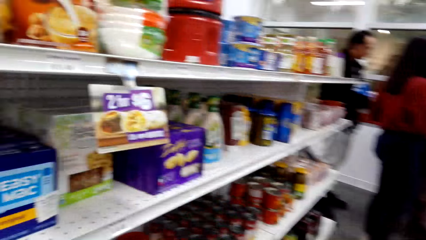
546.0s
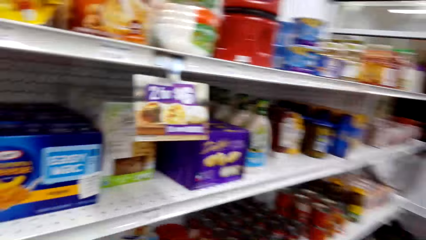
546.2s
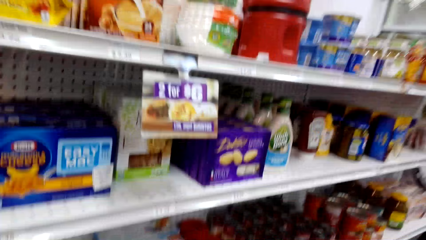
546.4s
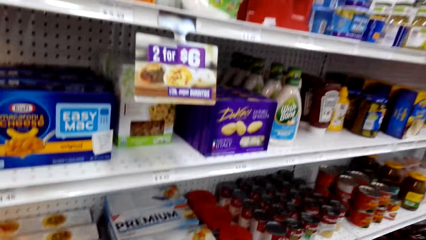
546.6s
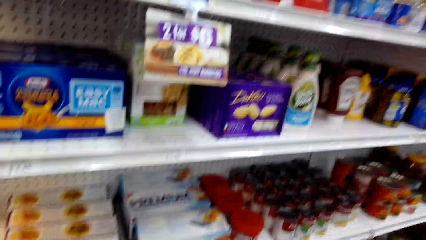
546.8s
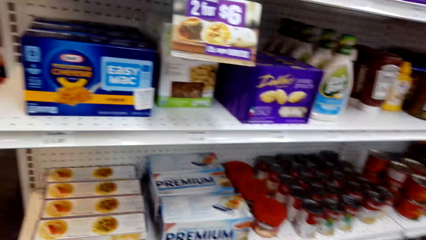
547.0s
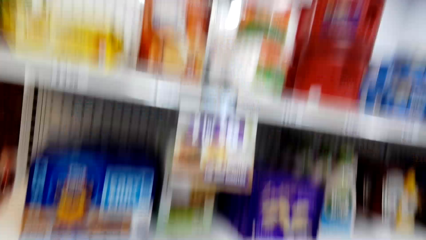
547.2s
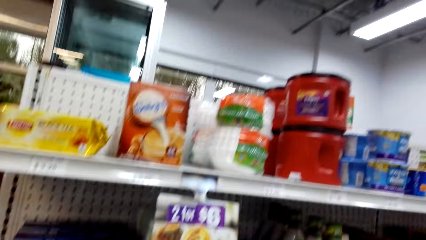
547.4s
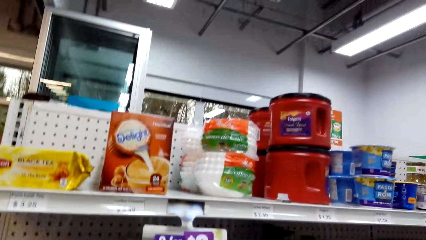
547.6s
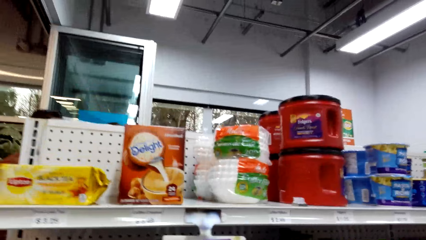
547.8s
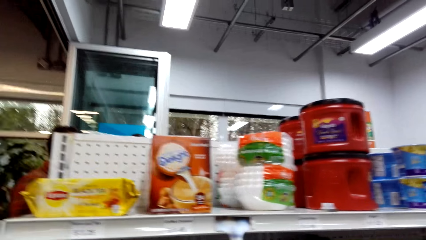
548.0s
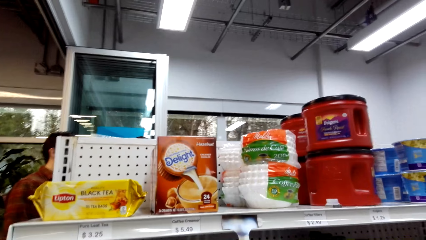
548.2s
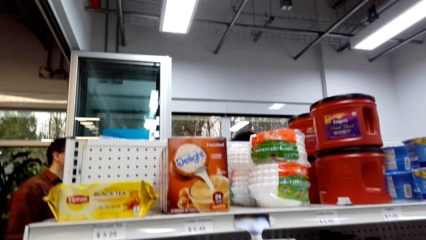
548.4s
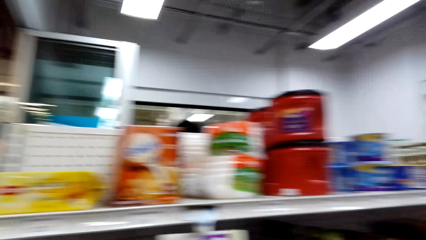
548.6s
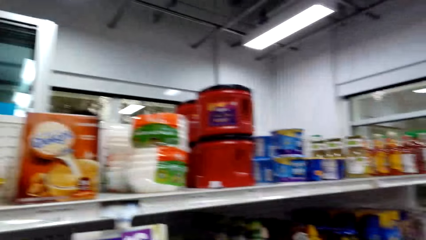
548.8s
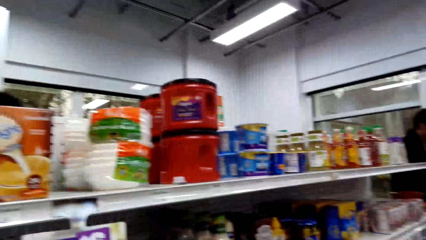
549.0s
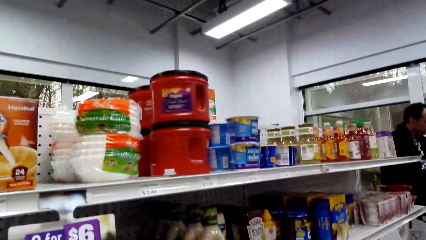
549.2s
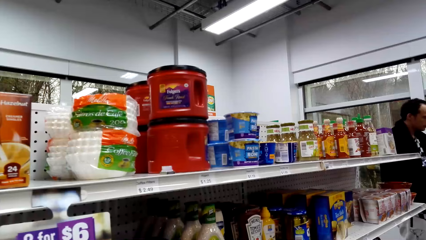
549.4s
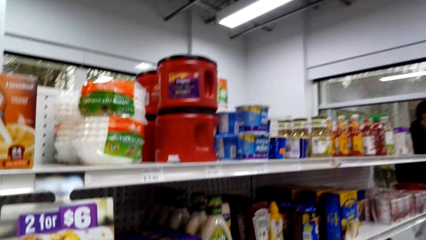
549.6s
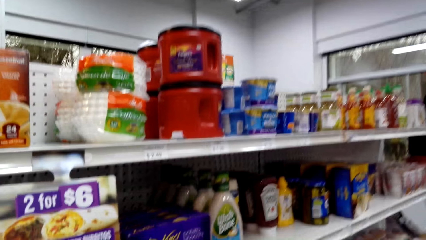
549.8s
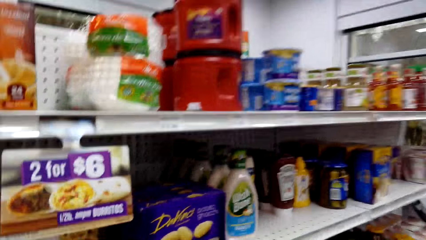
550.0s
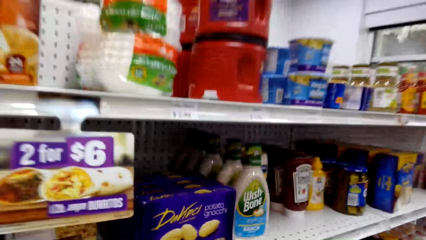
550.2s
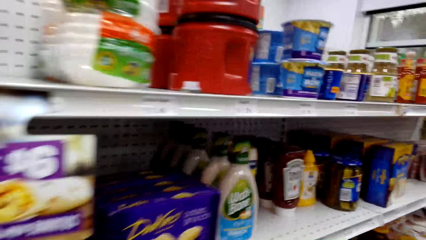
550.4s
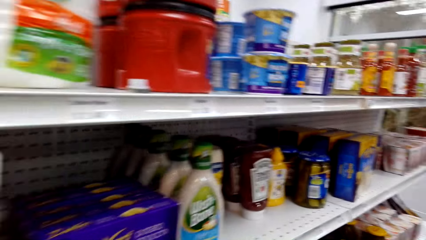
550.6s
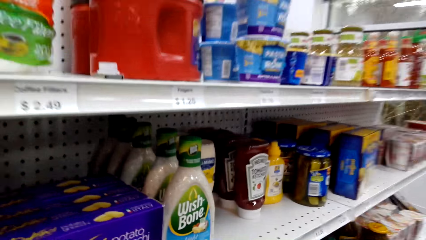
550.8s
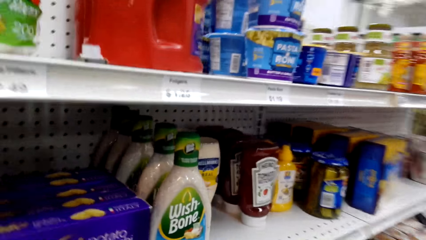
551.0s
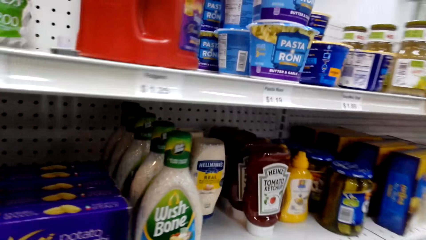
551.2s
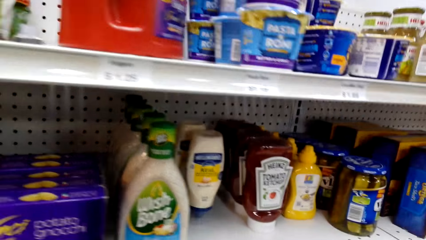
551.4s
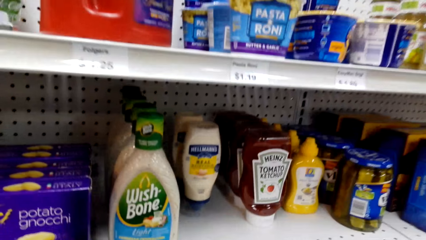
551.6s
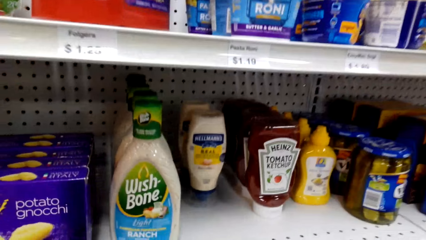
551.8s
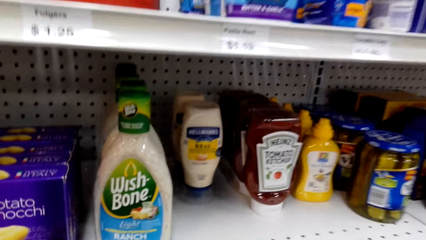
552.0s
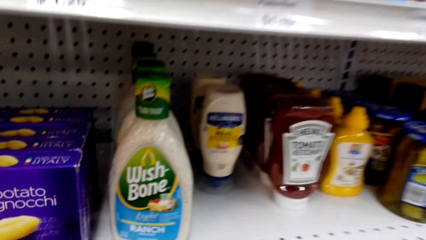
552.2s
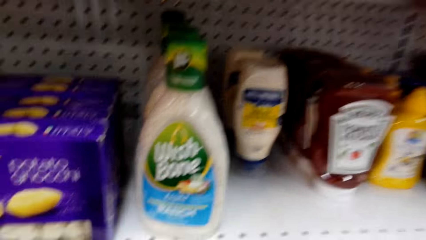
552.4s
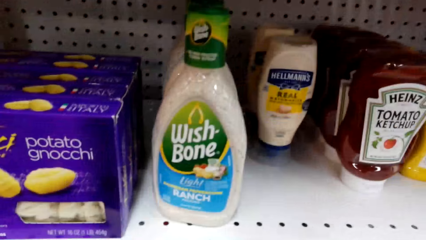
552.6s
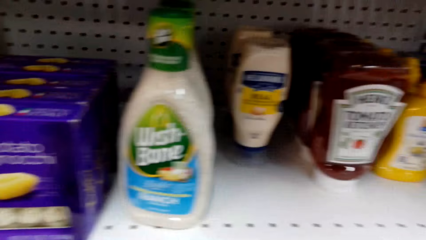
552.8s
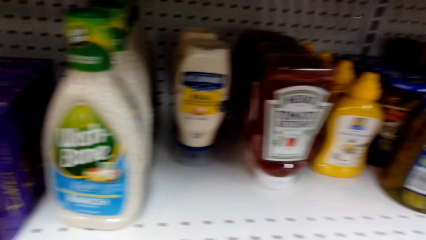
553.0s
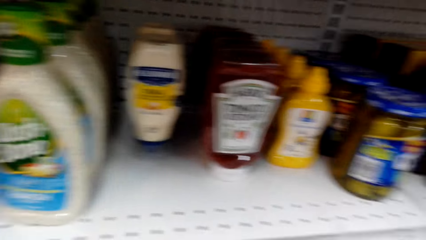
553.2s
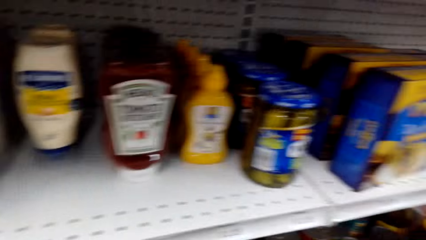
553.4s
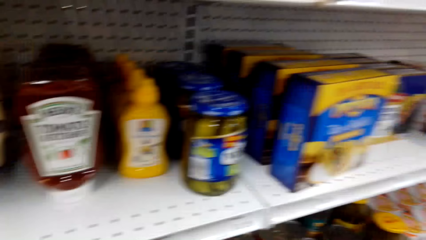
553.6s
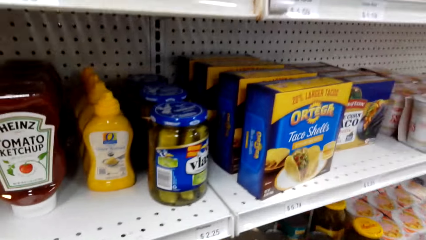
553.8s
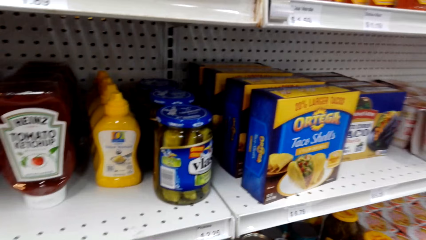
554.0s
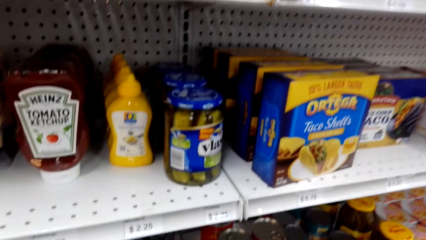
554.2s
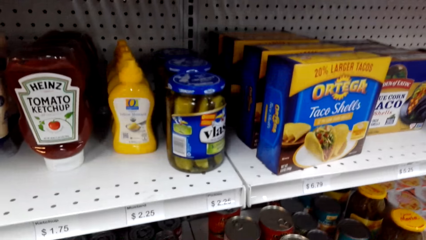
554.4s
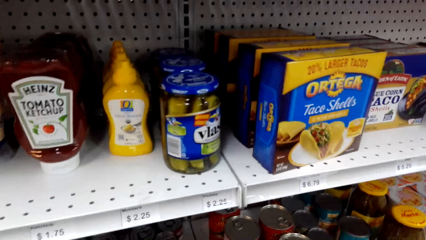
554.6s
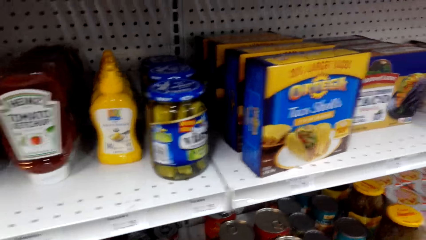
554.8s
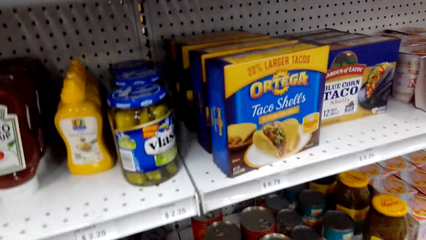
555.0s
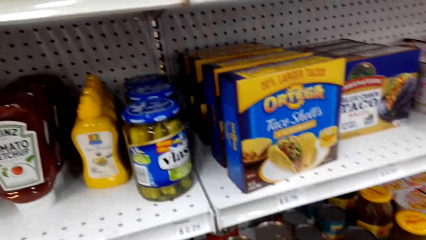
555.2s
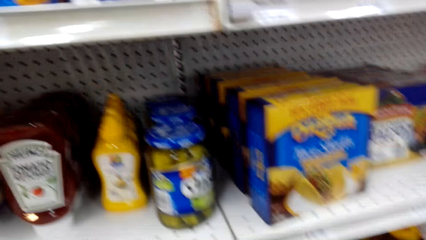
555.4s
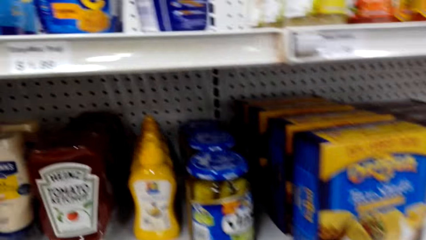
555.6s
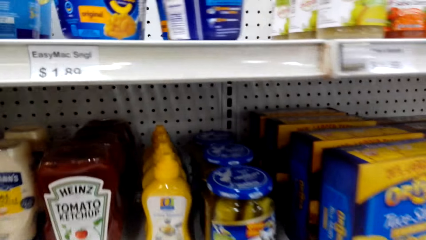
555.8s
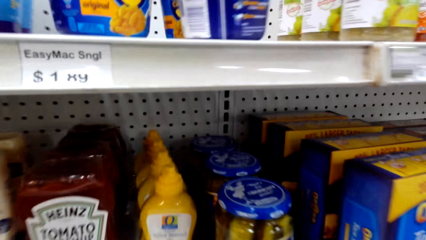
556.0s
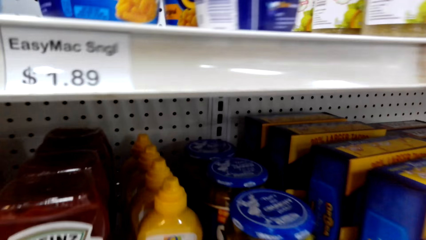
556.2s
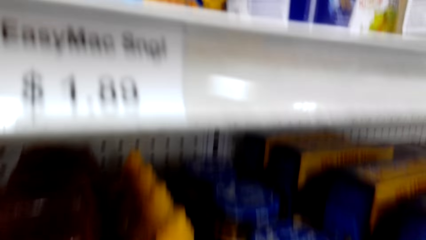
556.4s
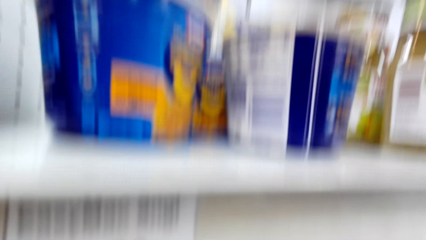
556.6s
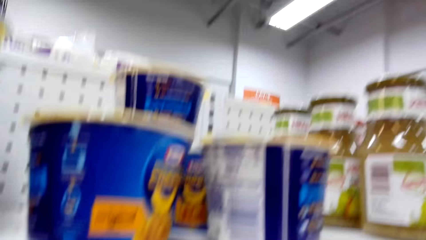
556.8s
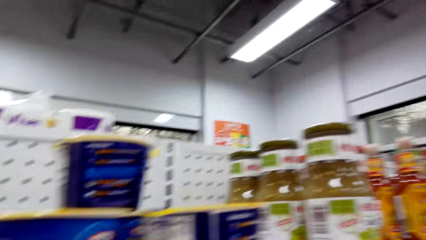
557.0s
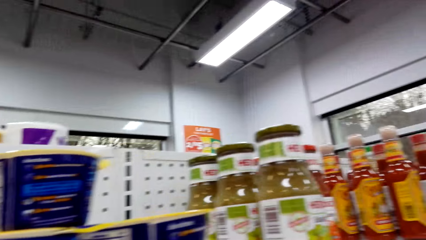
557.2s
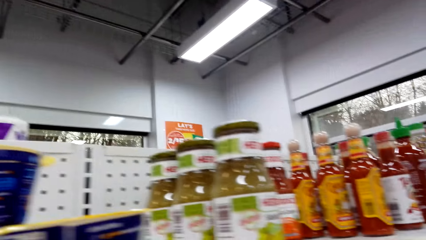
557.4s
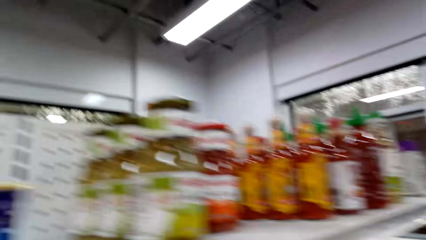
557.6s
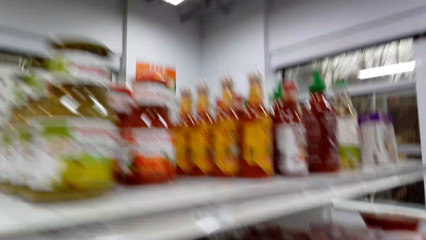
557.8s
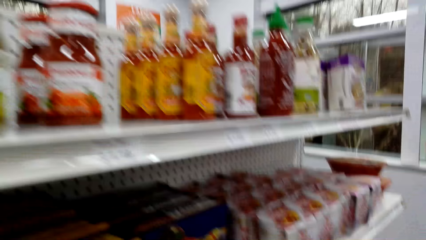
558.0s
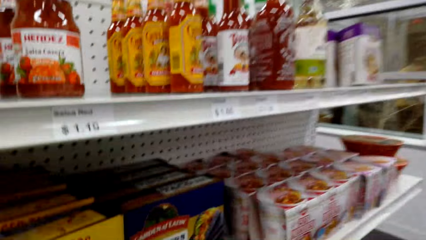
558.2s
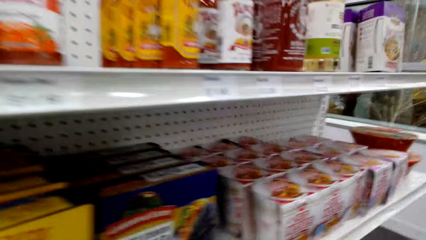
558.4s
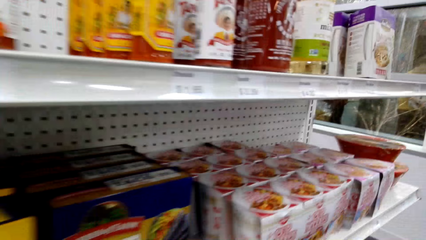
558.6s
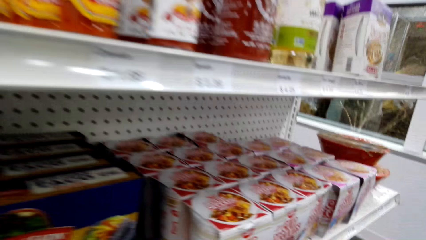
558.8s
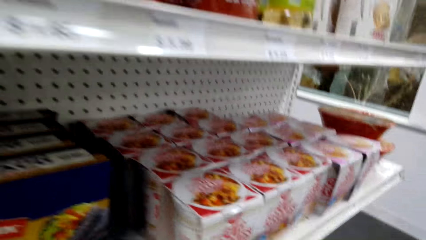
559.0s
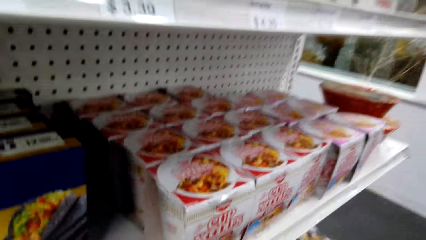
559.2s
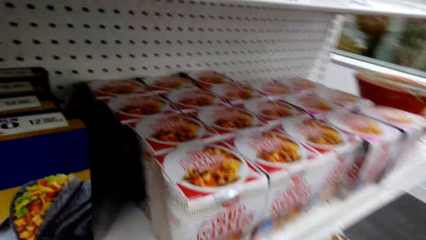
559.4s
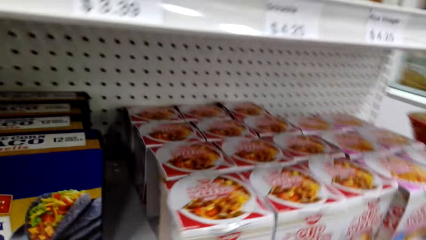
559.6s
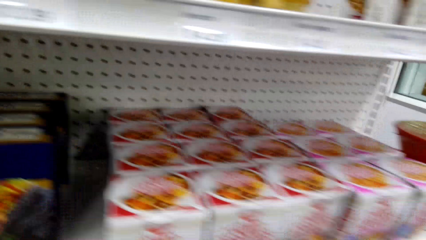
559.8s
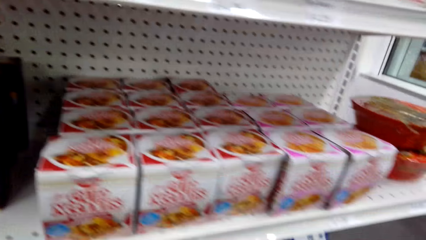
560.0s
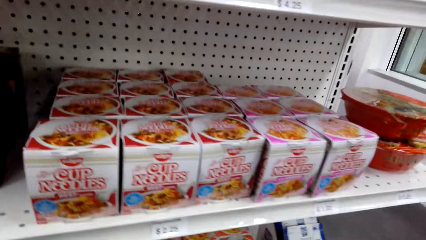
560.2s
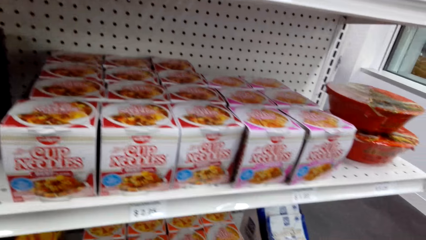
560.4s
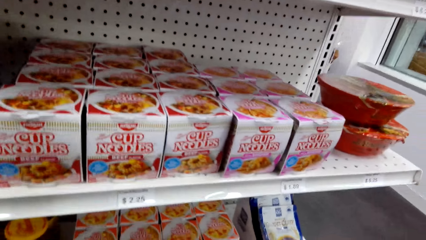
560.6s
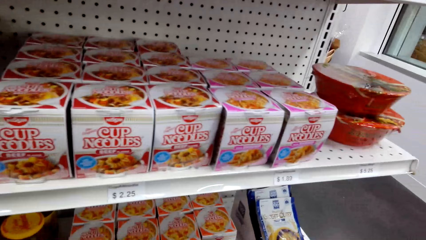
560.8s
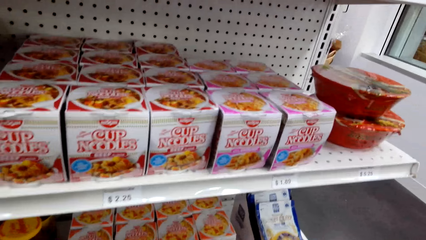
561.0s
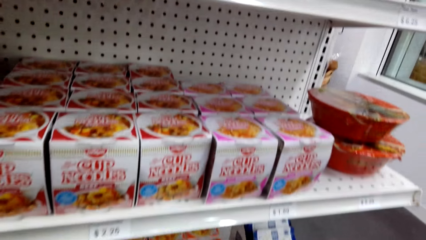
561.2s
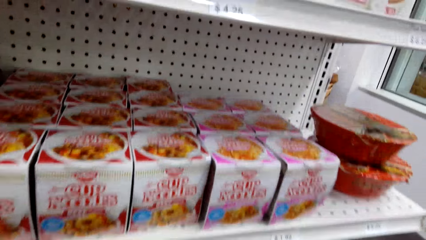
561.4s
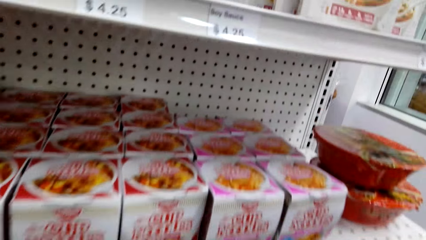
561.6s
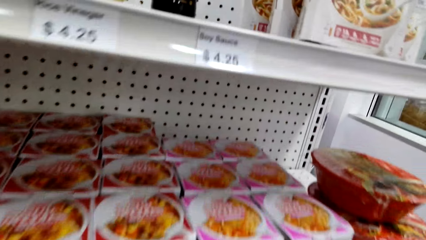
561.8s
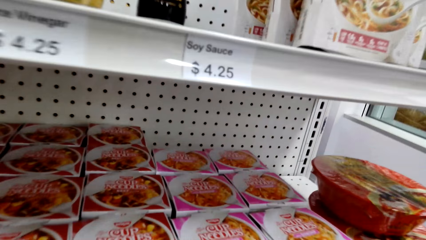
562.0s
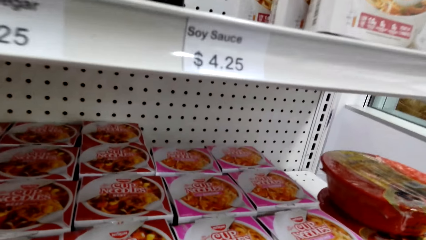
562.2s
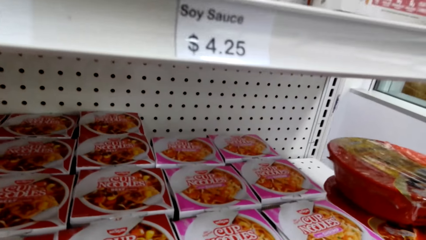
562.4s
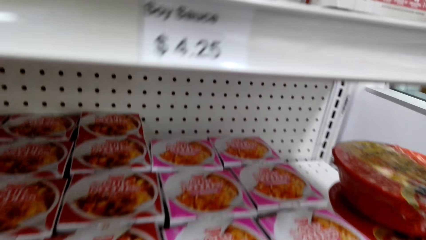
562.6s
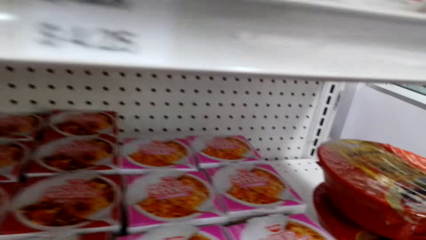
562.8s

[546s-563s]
The camera wearer looks in the shelf. They walk around.
